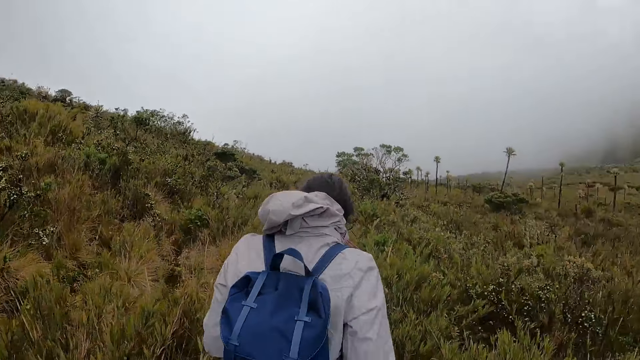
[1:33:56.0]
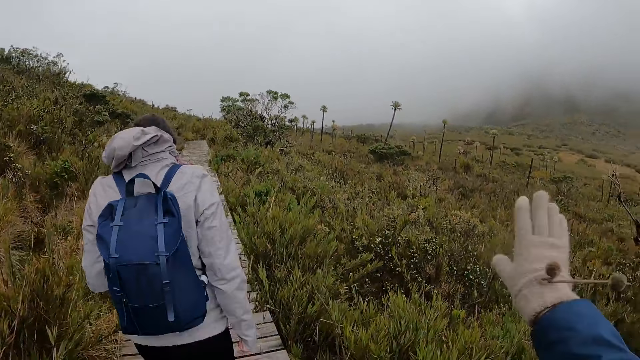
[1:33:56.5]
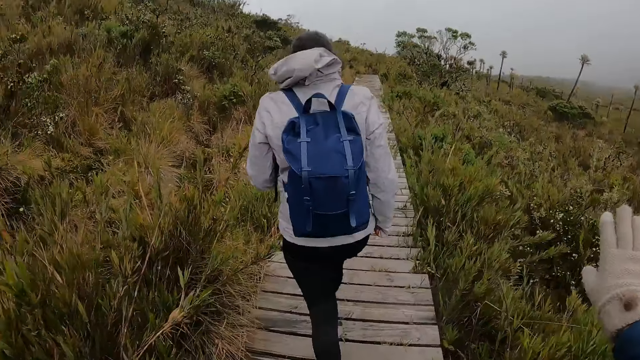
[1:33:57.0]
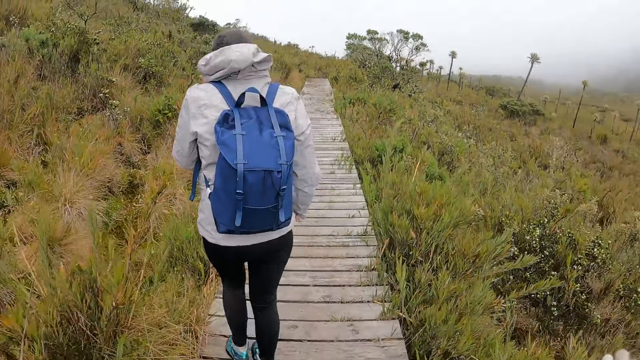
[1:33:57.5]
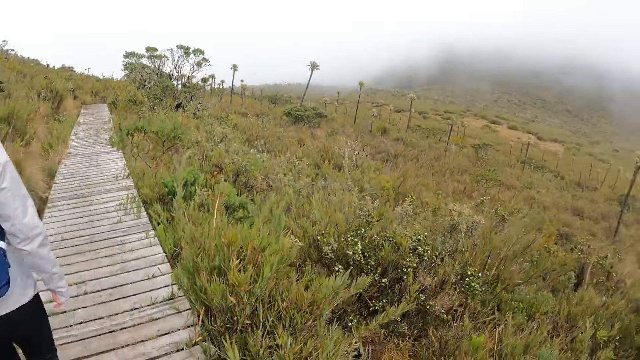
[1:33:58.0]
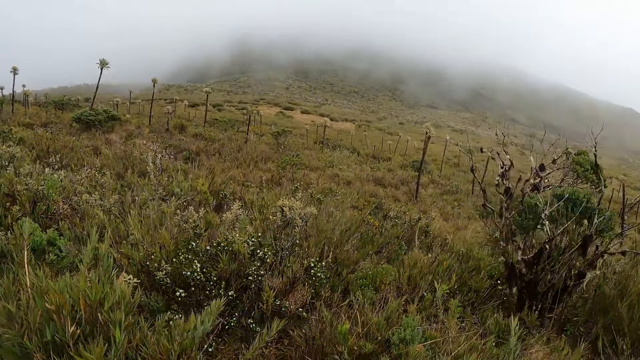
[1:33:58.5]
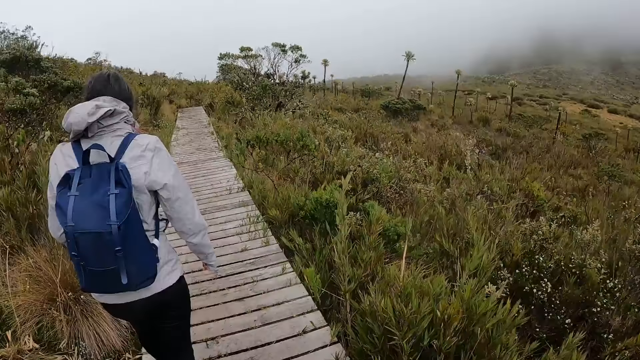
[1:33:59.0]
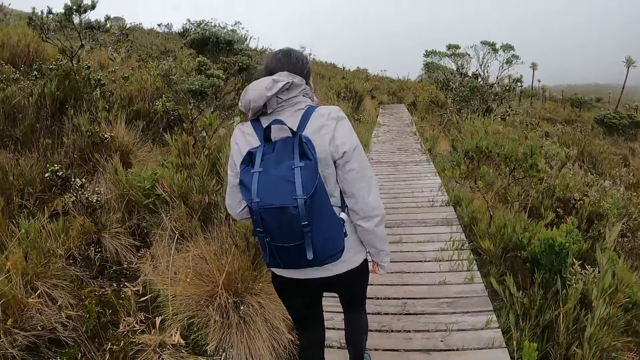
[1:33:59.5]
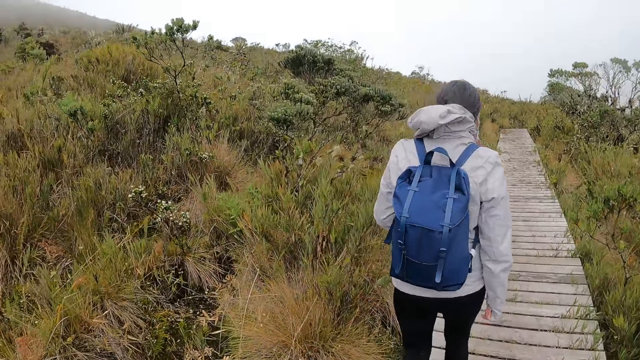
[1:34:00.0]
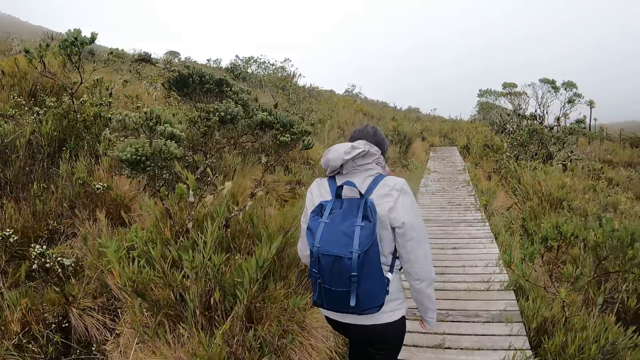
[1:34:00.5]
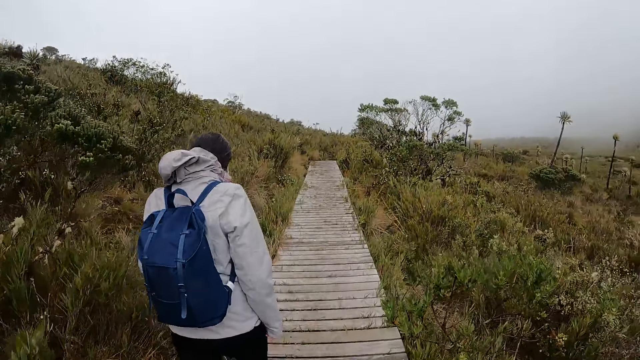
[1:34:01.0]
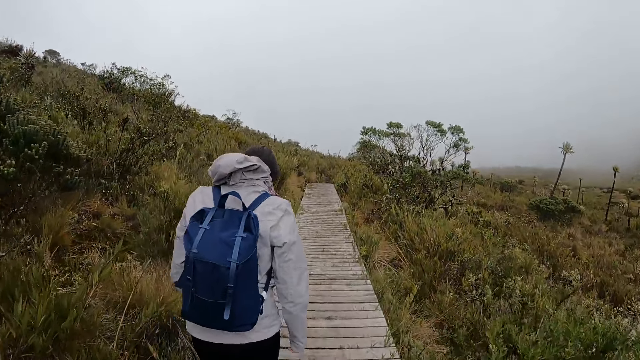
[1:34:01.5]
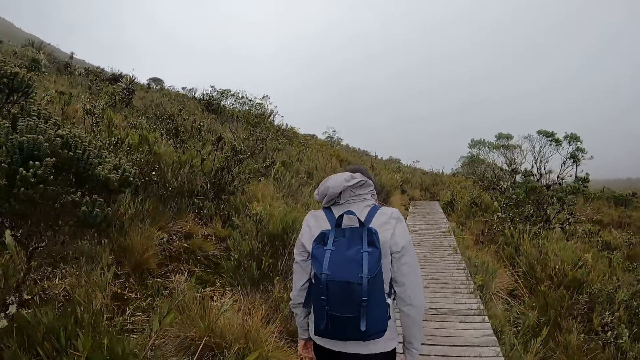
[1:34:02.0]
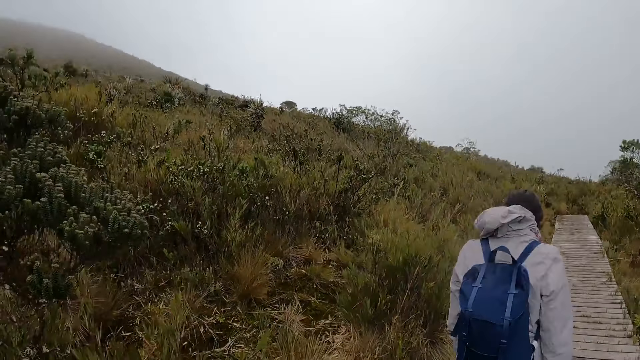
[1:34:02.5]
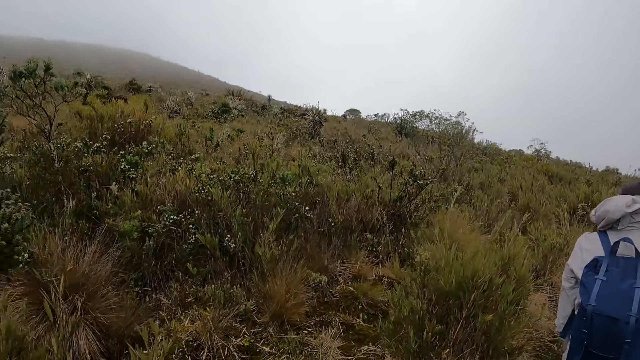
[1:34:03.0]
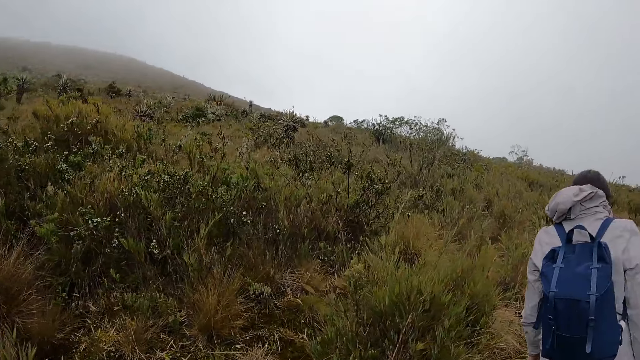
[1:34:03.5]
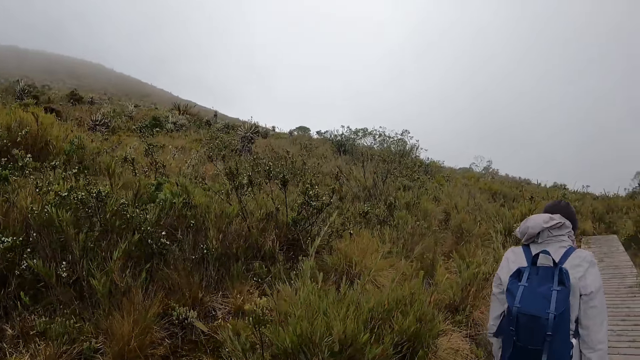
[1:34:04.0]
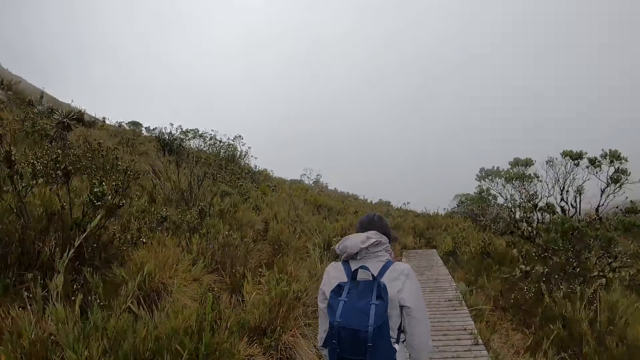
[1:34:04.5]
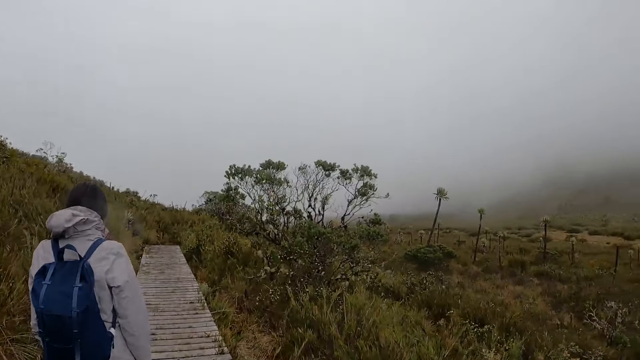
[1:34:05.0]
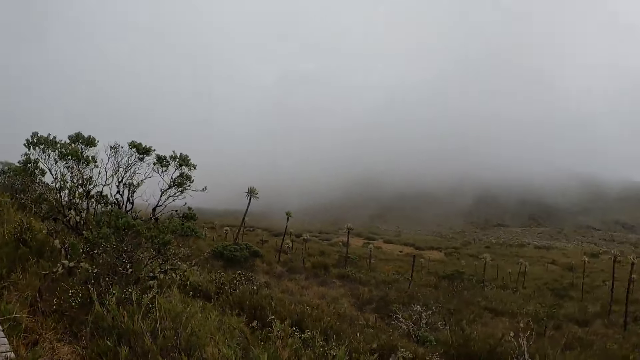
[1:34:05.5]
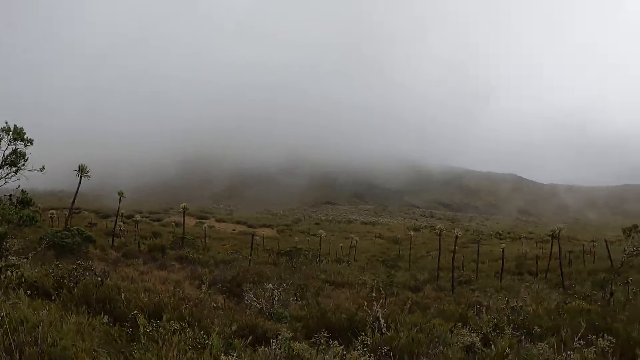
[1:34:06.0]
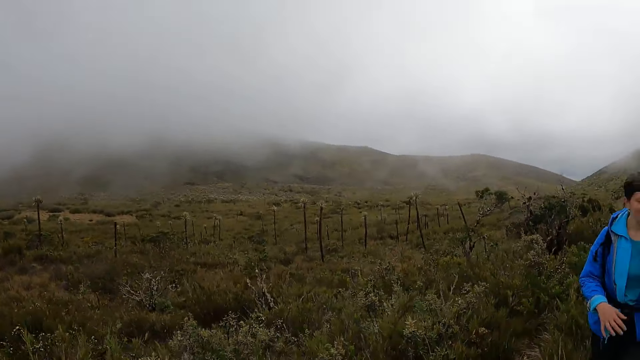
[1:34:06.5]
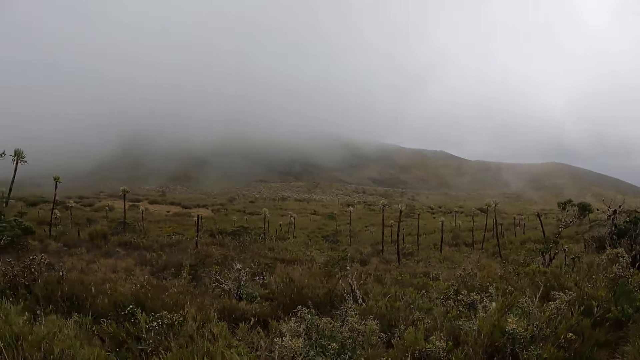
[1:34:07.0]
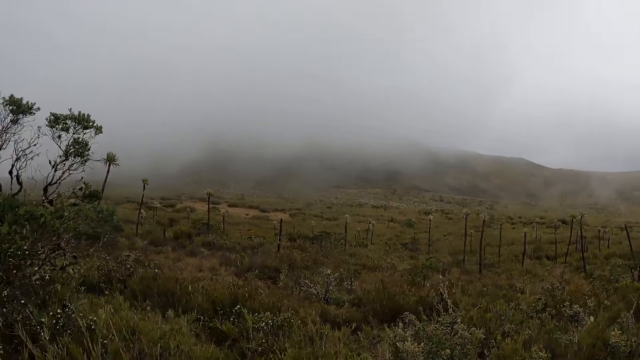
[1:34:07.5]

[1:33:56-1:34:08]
The camera wearer walks around. They look around.

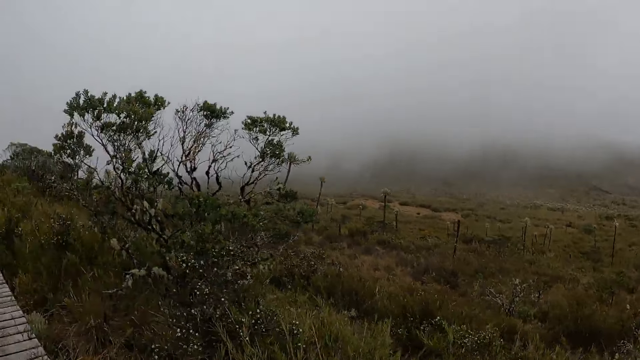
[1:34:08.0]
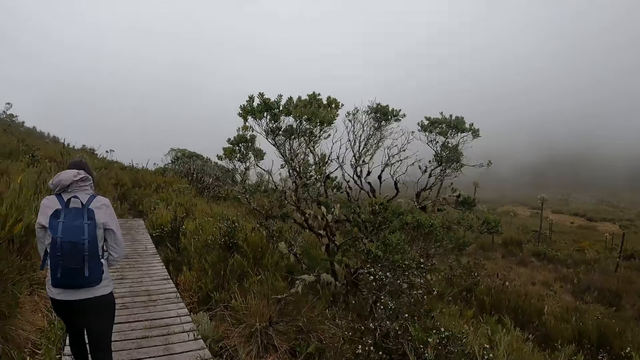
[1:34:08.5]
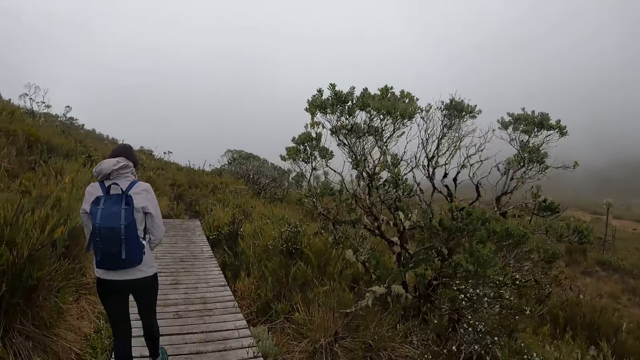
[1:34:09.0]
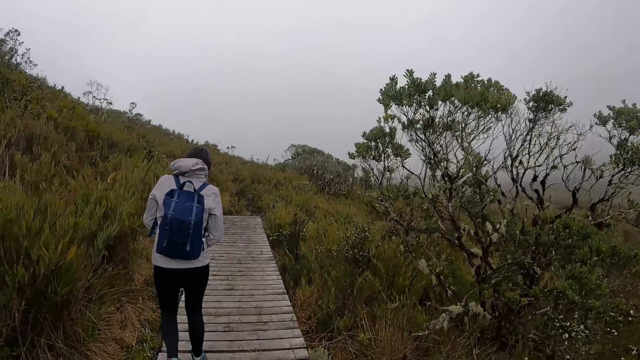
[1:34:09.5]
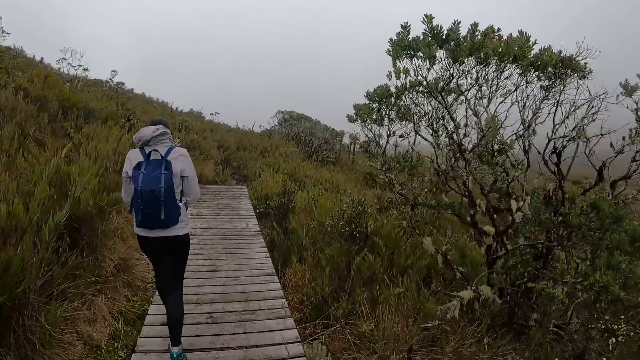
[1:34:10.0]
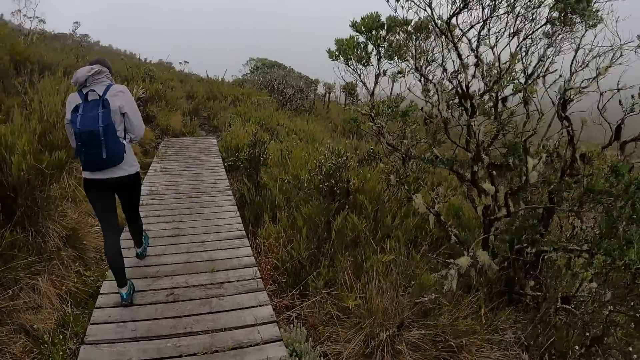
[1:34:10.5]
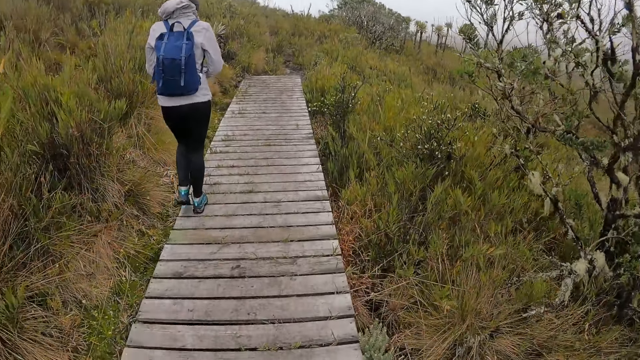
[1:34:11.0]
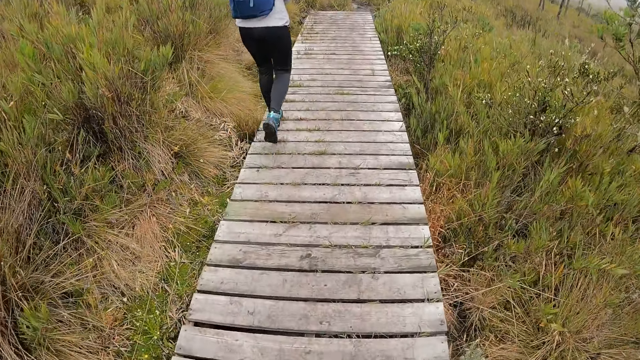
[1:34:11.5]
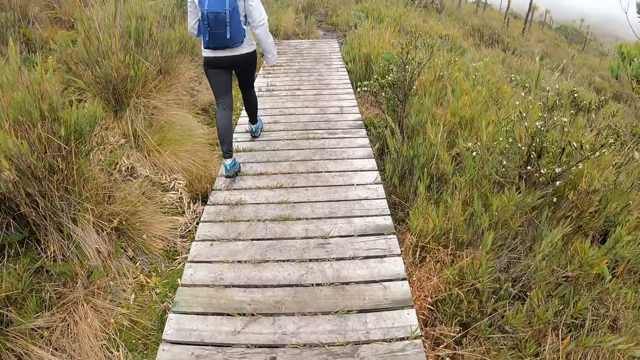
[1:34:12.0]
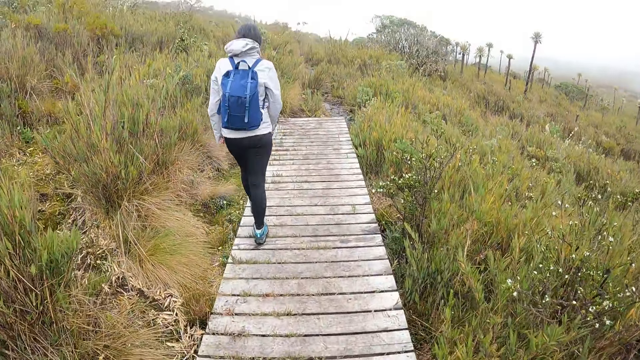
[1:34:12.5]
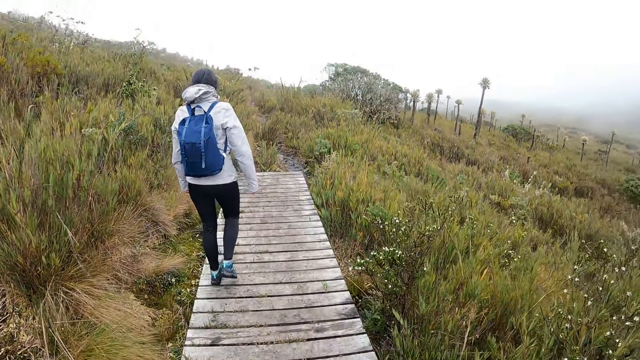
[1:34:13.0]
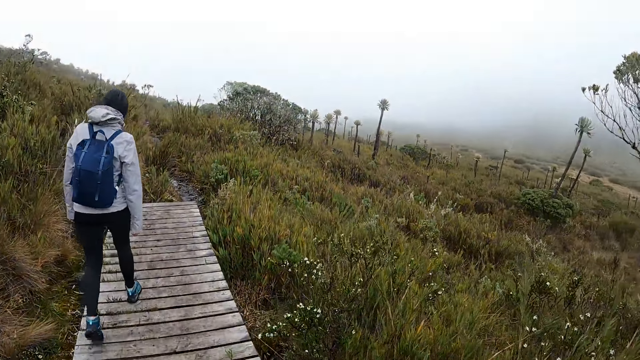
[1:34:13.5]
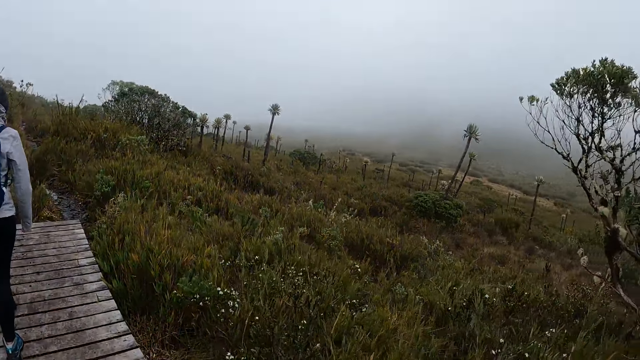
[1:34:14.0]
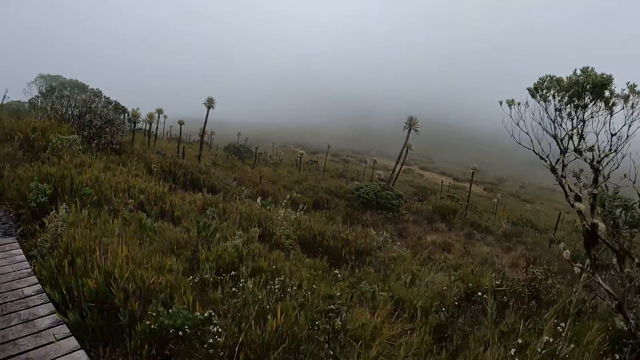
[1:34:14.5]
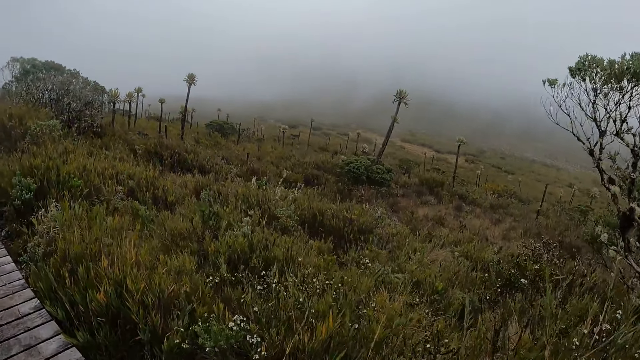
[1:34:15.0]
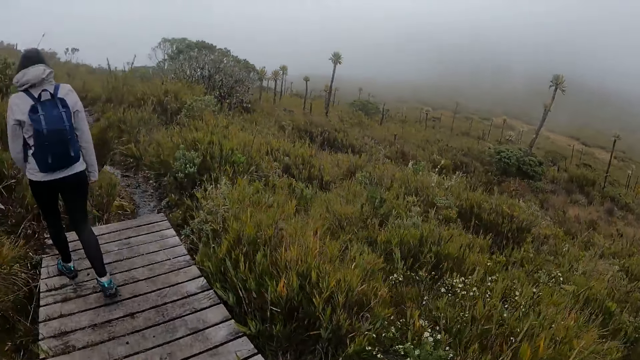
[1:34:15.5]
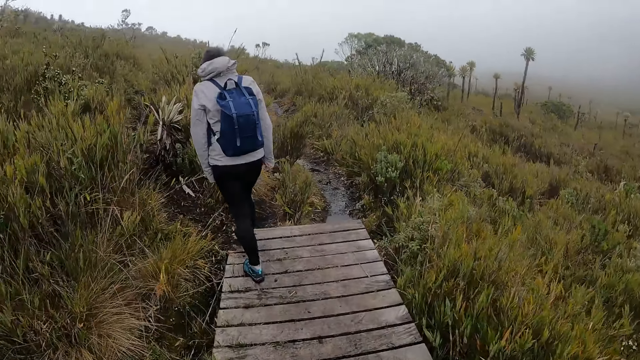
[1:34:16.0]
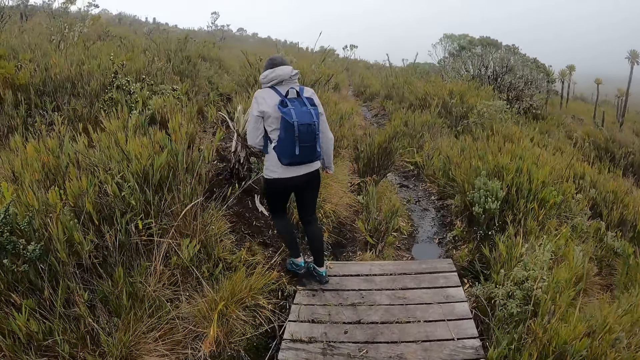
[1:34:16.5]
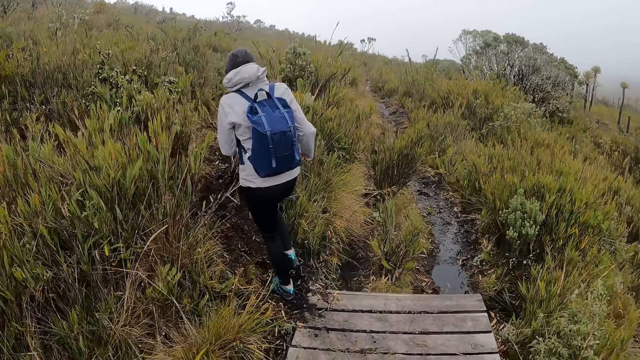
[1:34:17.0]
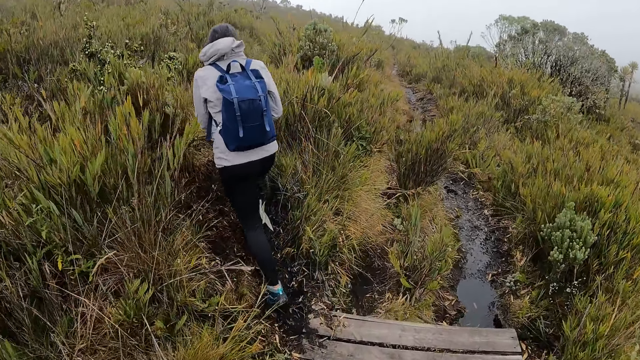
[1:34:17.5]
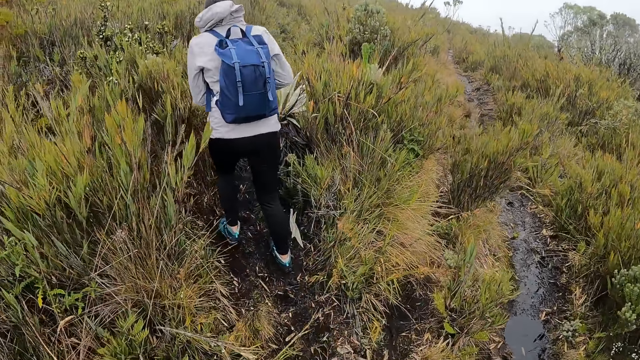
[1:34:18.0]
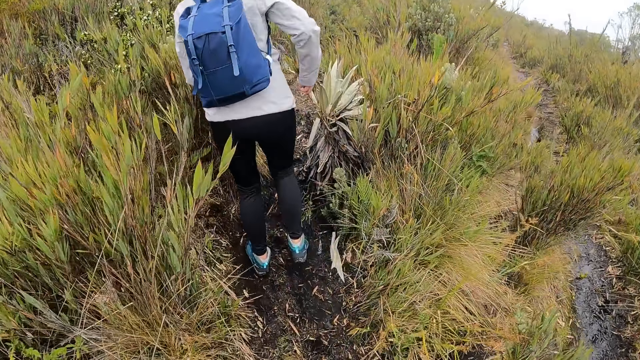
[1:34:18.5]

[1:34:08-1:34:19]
The camera wearer walks around. They look around. They walk around.
